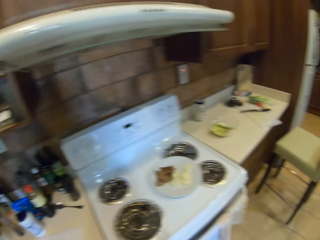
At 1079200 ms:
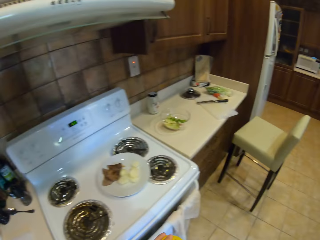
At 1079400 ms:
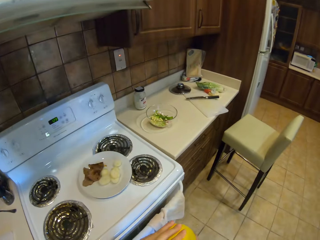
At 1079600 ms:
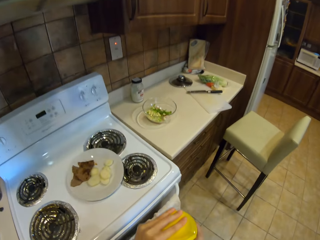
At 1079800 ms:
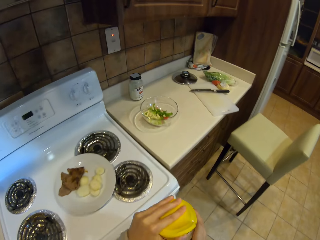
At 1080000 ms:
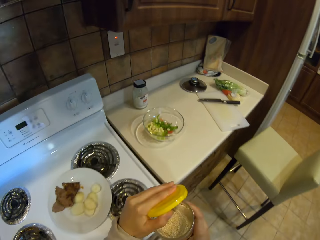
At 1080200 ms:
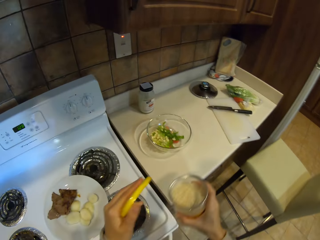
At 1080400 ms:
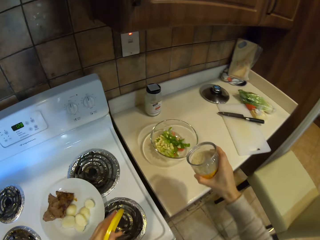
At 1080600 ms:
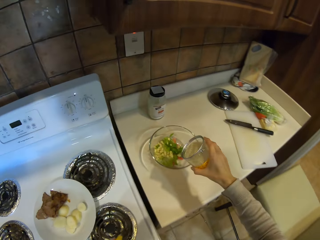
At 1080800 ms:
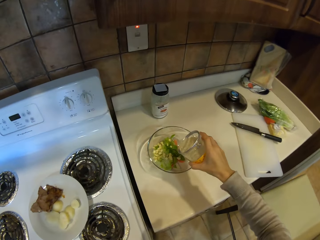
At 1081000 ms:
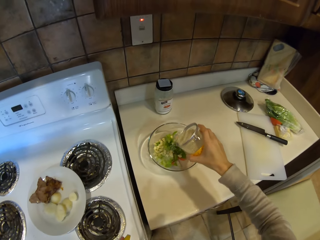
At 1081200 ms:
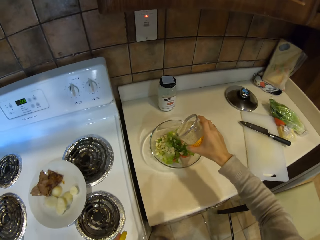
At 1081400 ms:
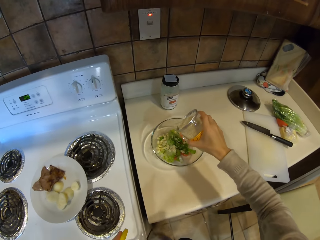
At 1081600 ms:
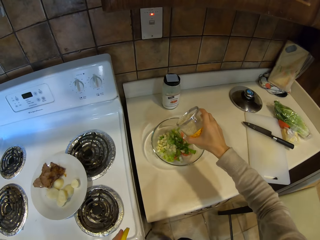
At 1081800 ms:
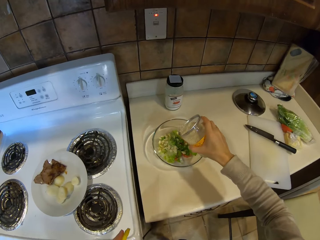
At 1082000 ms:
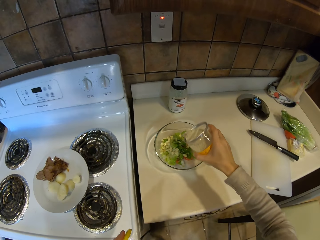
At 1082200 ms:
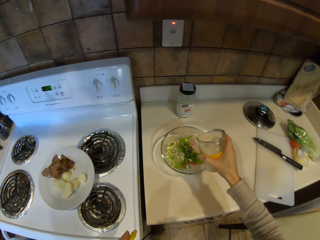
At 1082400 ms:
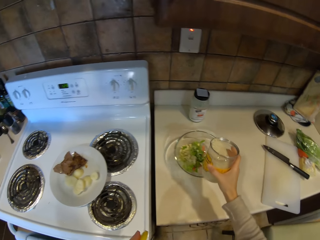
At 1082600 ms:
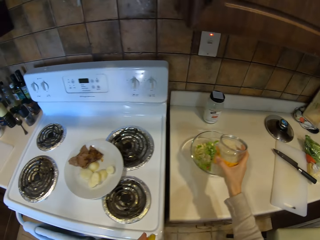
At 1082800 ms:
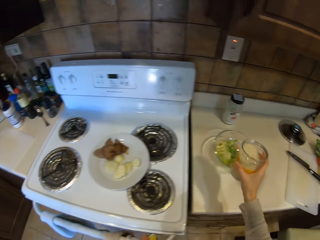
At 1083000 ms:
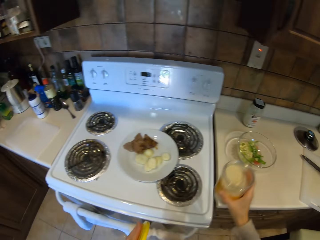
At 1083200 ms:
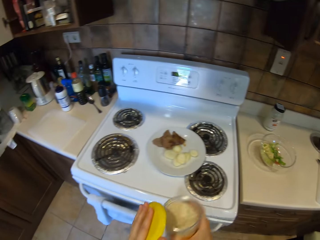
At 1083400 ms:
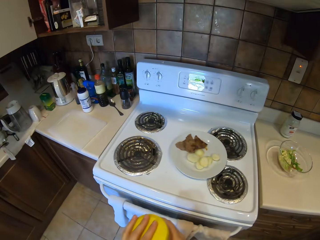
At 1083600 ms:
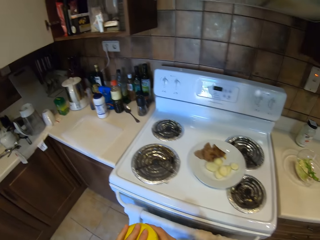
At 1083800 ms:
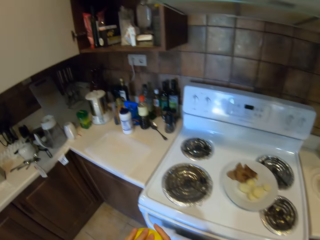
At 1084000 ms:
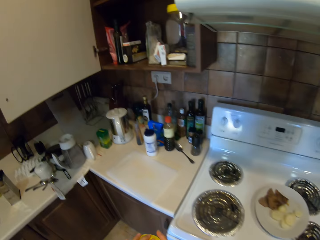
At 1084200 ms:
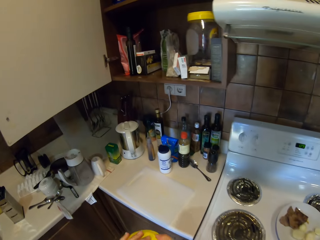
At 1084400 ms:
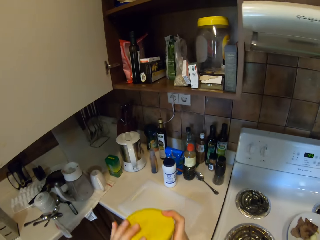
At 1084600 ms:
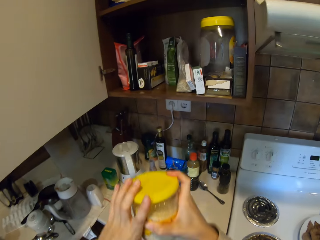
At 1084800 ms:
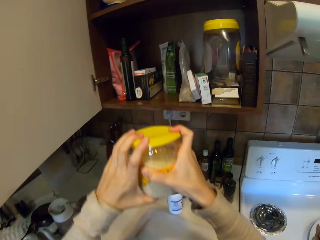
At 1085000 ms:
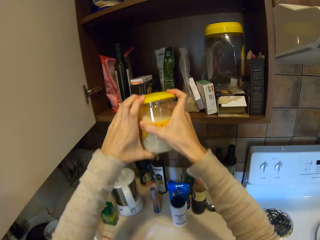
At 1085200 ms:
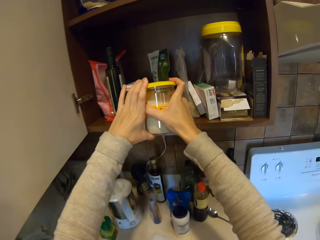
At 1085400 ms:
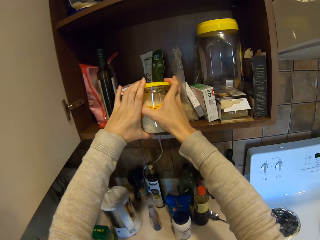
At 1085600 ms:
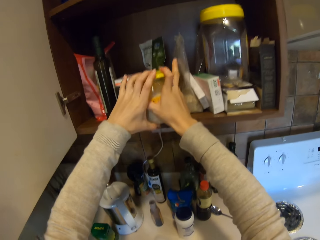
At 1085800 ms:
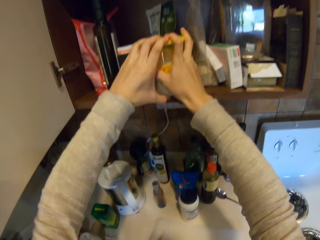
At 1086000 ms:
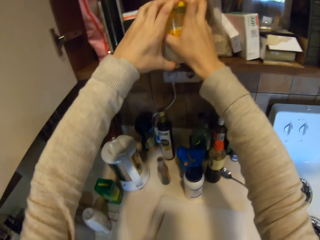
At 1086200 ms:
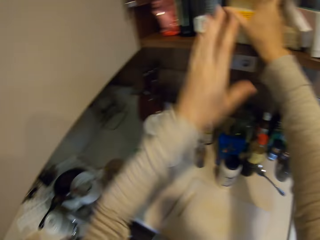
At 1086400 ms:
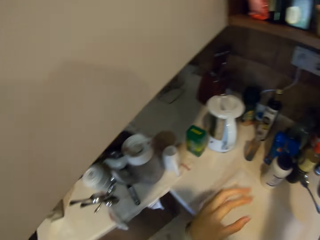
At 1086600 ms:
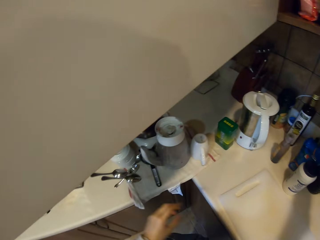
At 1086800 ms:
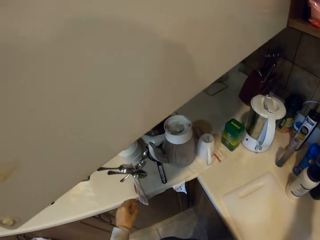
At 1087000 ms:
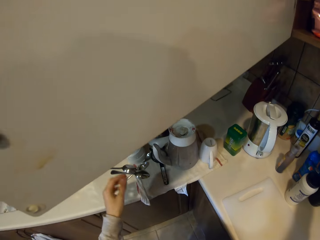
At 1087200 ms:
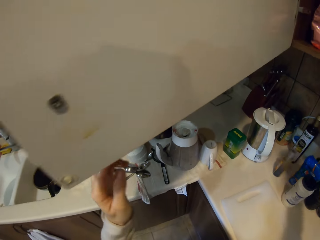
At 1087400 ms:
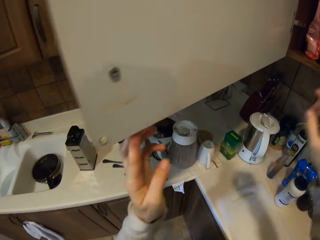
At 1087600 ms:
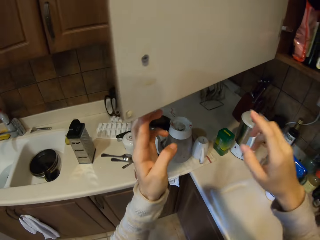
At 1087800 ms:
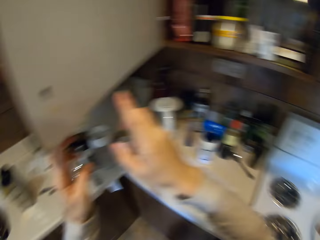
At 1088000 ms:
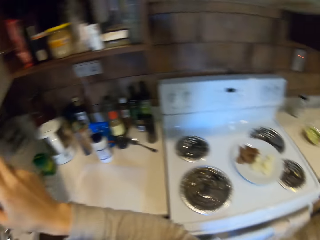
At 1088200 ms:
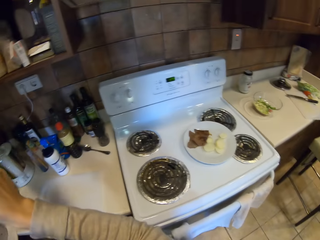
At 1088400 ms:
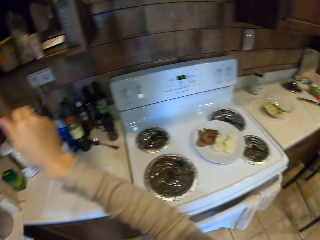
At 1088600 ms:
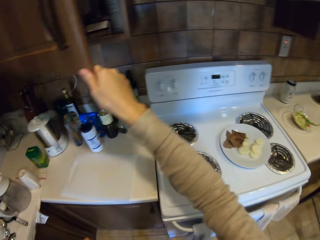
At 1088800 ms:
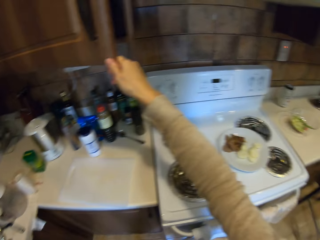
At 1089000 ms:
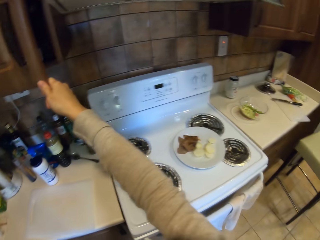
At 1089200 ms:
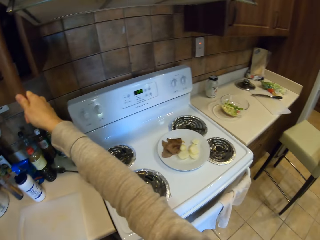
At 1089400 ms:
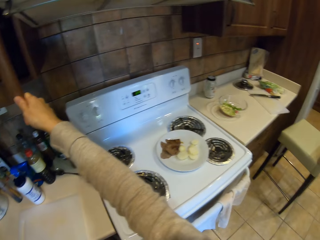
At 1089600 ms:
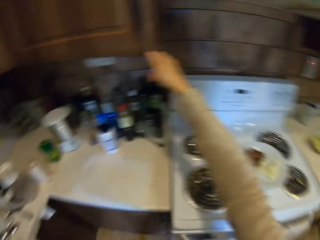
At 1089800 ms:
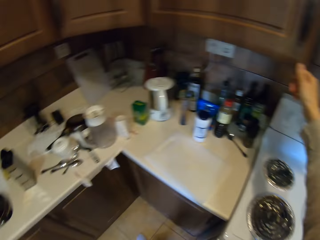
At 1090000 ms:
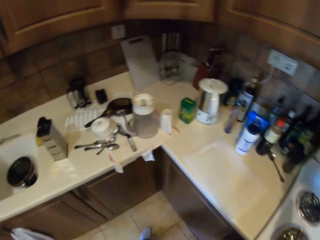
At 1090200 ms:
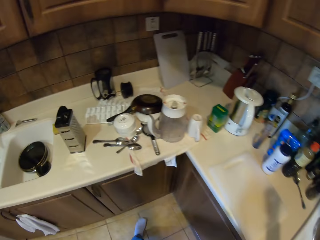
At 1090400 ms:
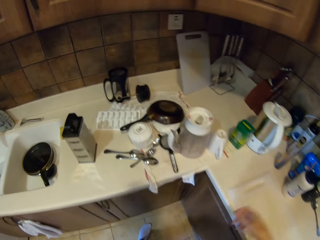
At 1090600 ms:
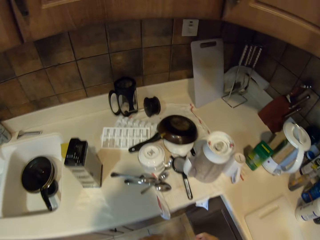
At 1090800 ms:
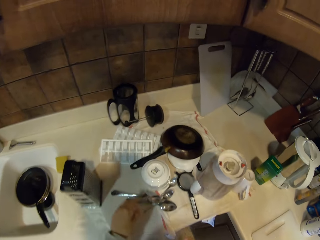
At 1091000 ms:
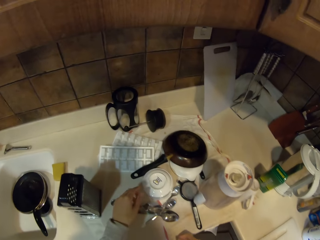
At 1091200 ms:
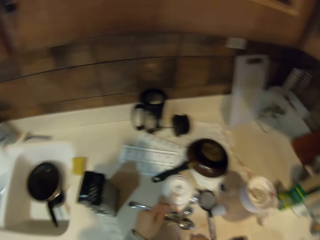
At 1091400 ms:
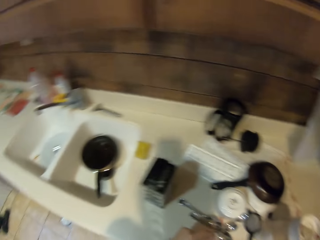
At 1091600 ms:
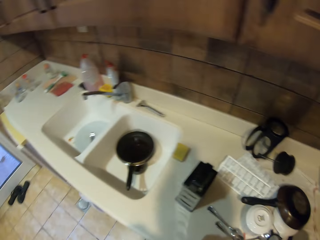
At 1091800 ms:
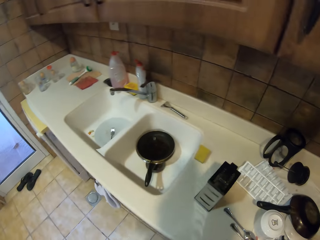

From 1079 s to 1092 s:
The camera wearer closes the cabinet door. They open the container lid. They put something in the bowl. They close the container lid. They put the container on the shelf. They close the cabinet door. They step forward. They move the hand.

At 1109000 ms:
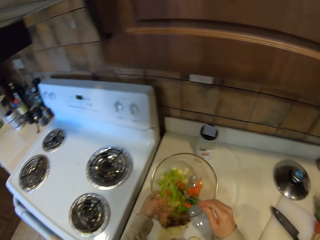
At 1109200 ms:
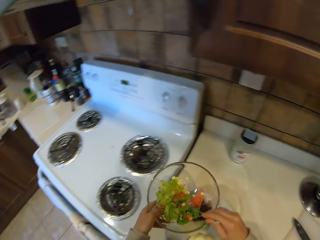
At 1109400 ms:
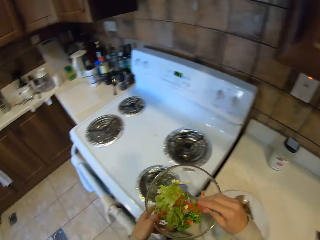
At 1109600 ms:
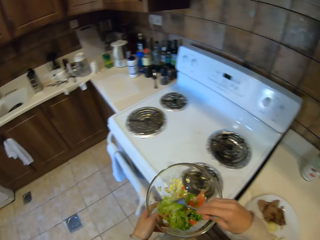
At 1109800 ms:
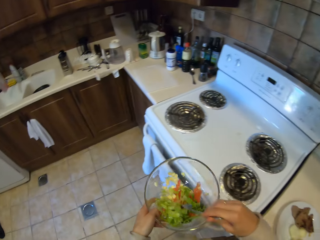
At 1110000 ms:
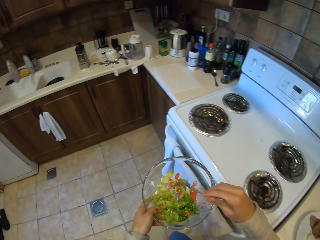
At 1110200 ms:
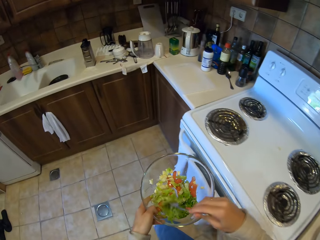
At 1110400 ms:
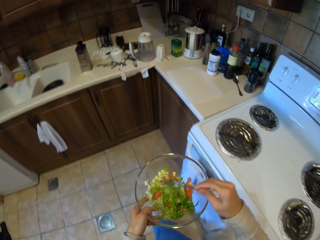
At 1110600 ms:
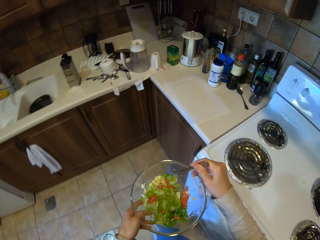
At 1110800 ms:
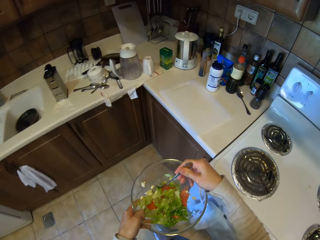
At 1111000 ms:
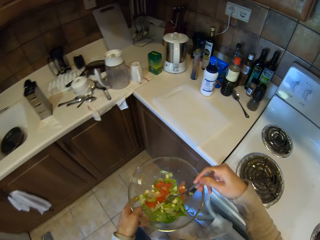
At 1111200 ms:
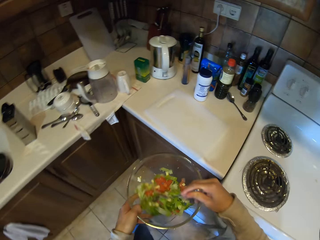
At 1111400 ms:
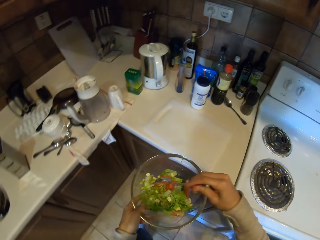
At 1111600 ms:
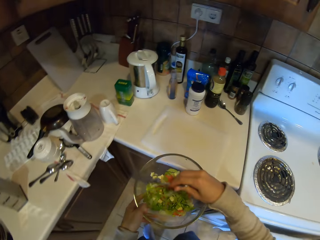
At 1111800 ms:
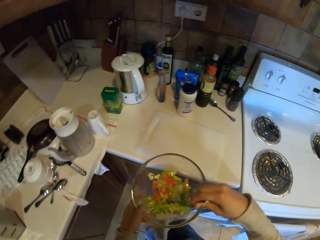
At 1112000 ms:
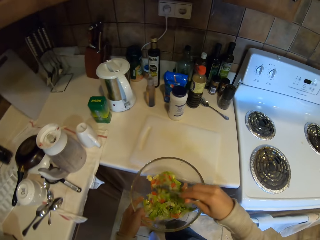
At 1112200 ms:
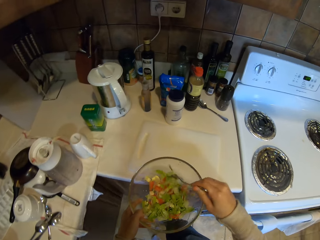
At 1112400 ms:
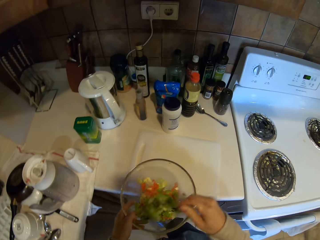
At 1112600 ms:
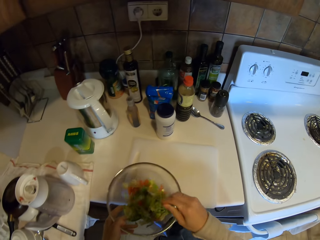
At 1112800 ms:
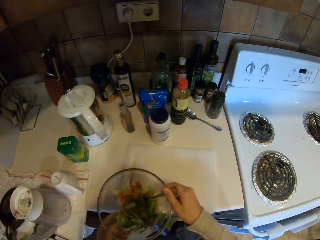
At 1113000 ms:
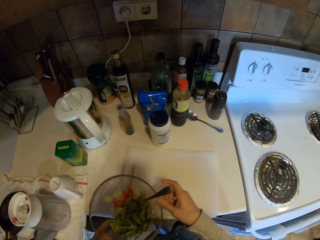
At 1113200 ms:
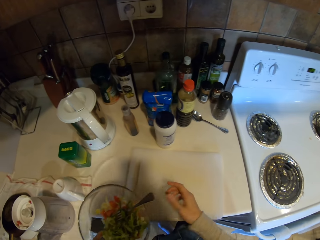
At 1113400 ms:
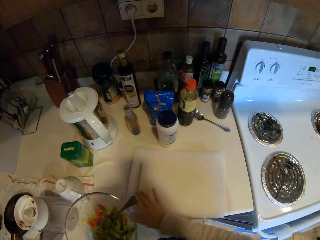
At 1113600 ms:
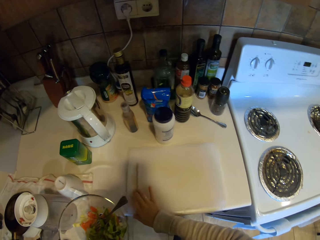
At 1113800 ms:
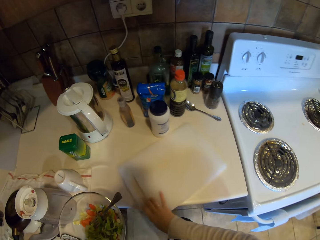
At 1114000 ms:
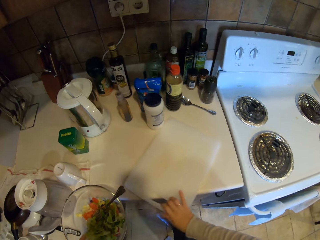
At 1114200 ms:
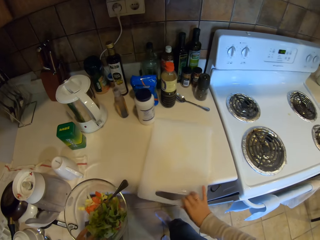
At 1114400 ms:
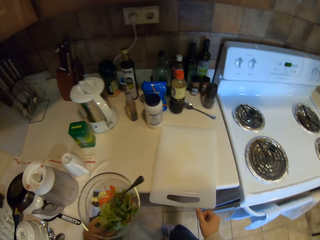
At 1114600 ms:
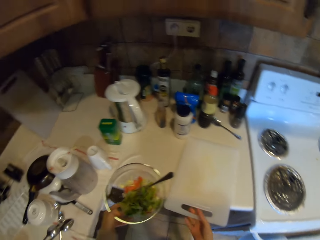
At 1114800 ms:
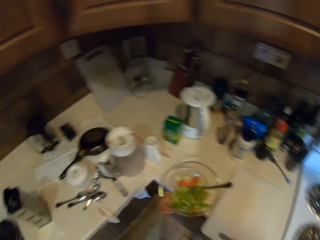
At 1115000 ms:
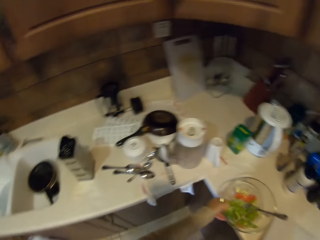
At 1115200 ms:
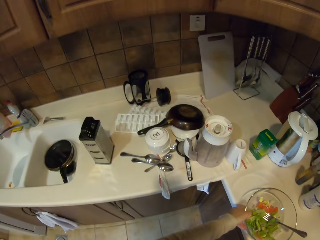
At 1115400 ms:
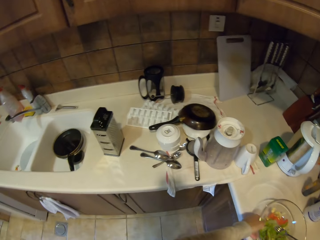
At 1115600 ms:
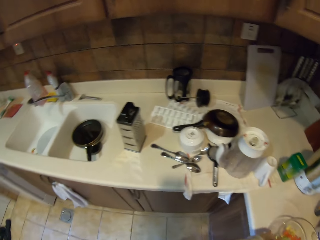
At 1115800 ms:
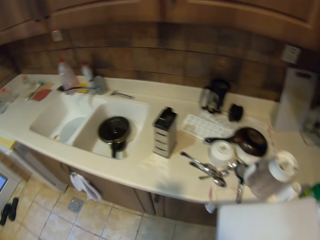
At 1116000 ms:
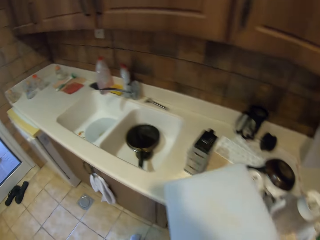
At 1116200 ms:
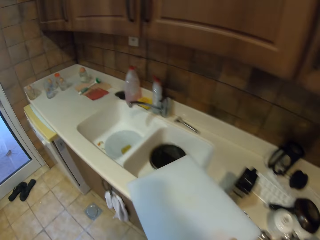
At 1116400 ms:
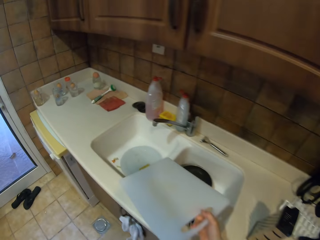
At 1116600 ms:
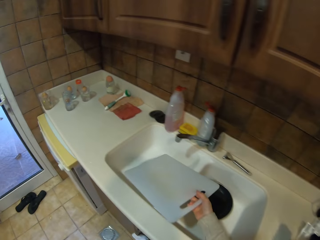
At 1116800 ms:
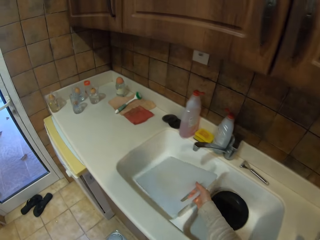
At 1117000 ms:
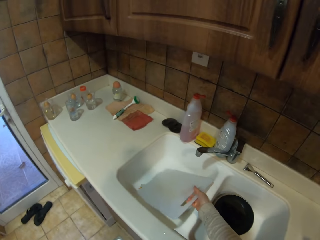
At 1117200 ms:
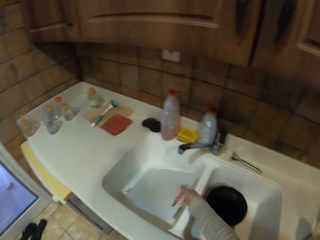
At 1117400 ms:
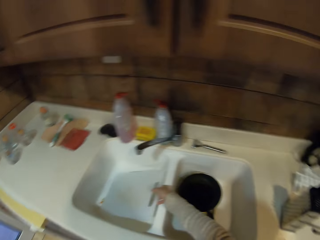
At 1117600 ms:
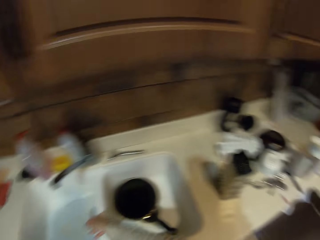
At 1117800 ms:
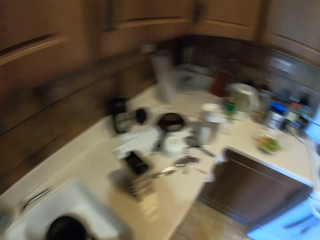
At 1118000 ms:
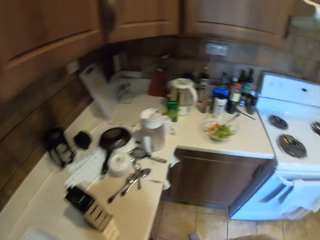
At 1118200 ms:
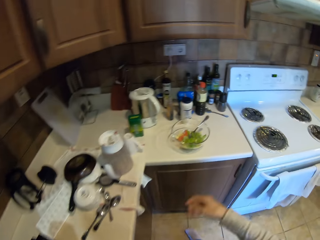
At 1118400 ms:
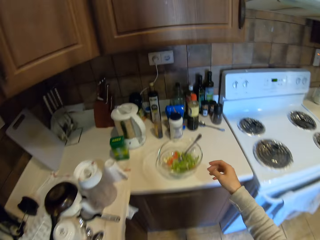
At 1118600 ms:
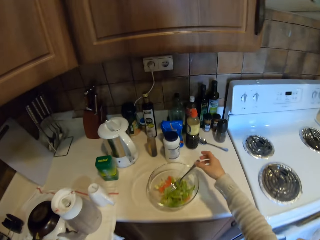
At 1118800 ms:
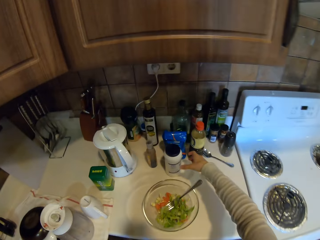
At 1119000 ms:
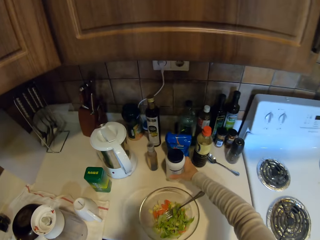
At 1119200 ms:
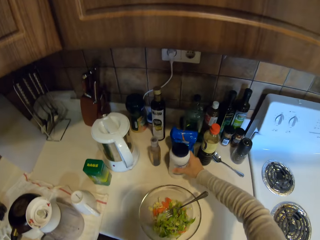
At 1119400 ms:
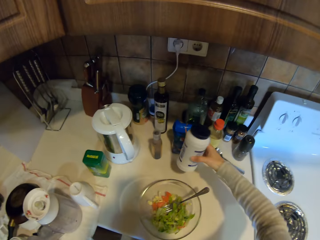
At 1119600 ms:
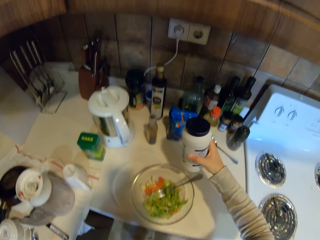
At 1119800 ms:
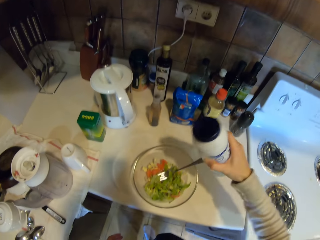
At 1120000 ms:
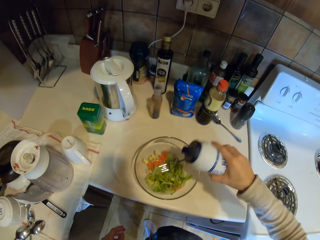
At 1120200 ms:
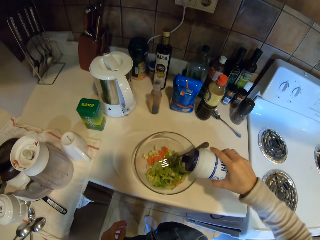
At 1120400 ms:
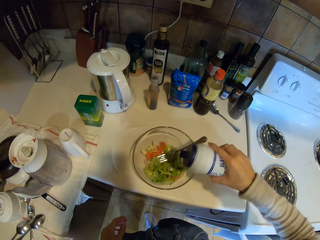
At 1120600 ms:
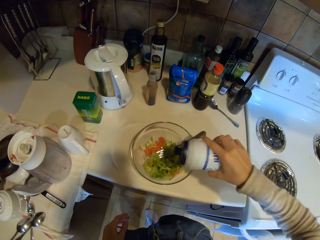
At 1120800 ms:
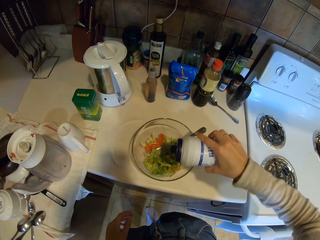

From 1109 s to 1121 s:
The camera wearer picks up the bowl. They stir the salad in the bowl. They step forward. They adjust the chopping board. They put the bowl on the table. They pick up the chopping board. They walk around the kitchen. They put the chopping board in the sink. They step forward. They pick up the container. They put something in the bowl.
